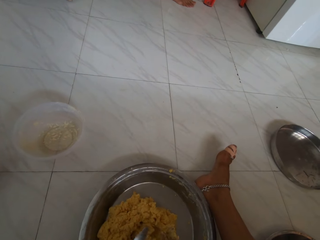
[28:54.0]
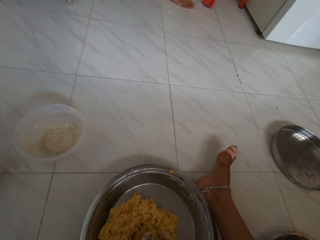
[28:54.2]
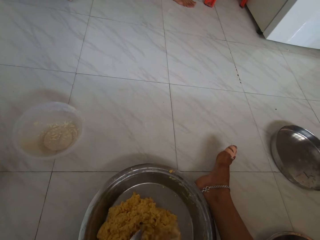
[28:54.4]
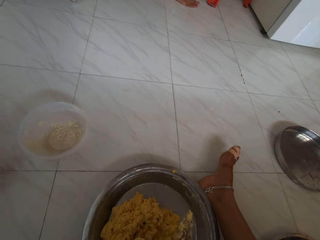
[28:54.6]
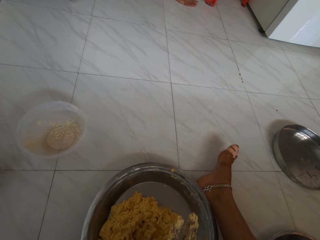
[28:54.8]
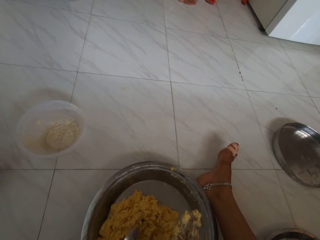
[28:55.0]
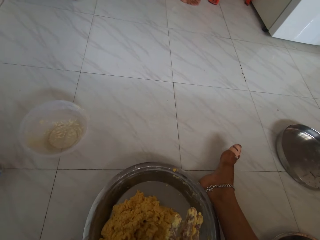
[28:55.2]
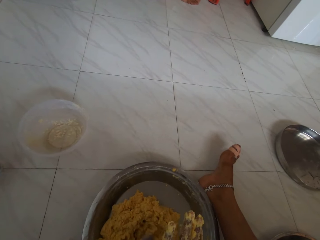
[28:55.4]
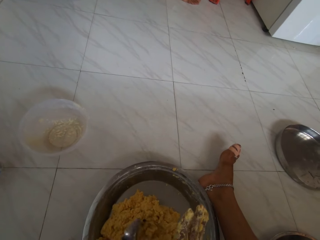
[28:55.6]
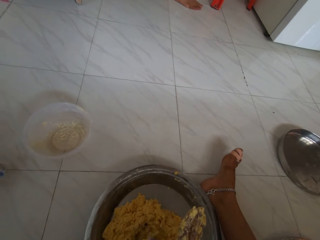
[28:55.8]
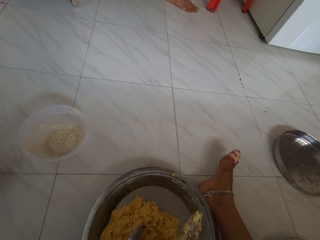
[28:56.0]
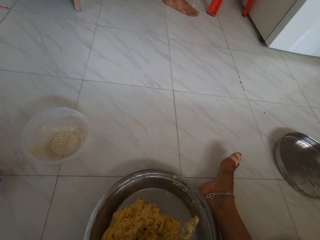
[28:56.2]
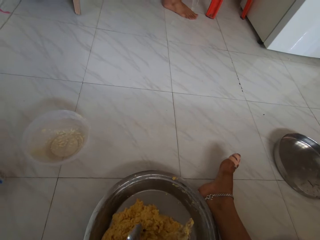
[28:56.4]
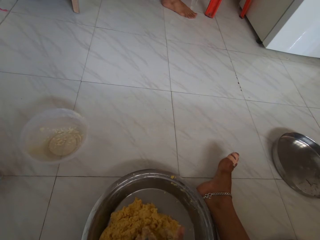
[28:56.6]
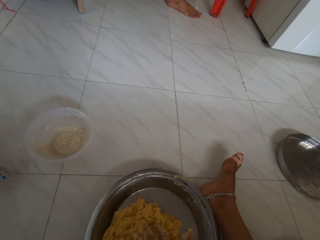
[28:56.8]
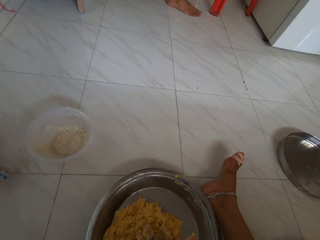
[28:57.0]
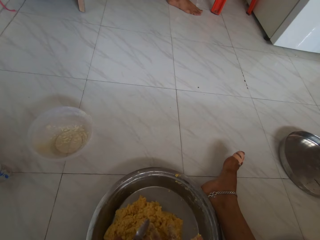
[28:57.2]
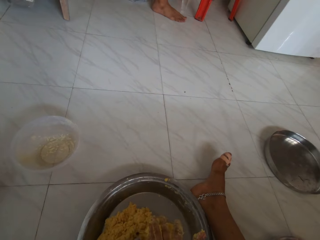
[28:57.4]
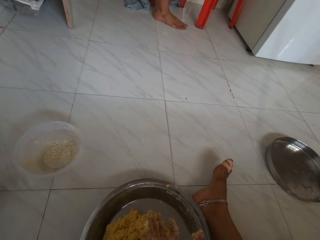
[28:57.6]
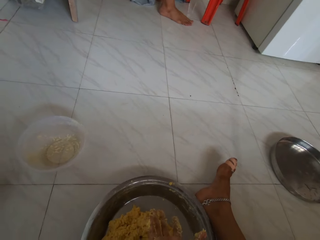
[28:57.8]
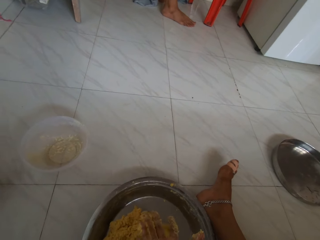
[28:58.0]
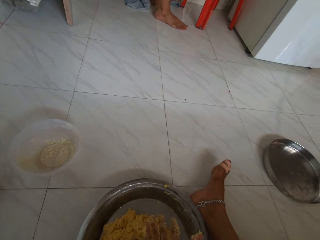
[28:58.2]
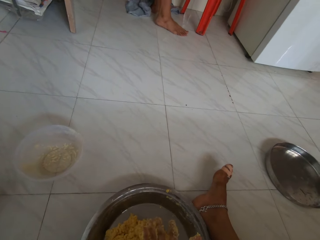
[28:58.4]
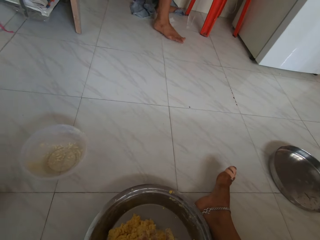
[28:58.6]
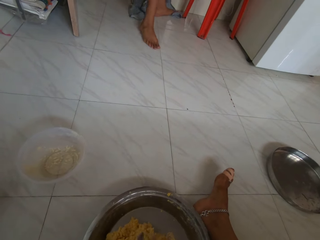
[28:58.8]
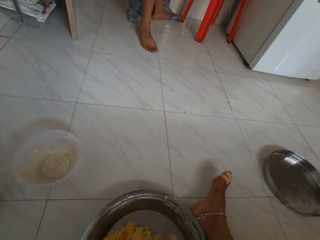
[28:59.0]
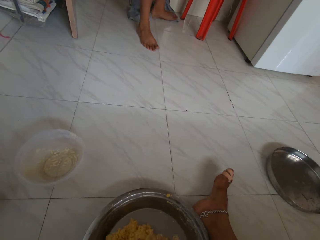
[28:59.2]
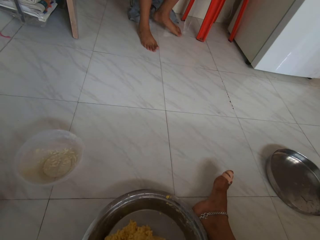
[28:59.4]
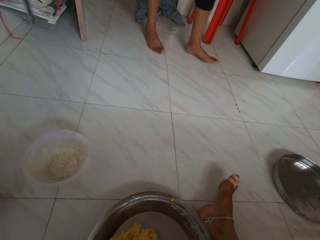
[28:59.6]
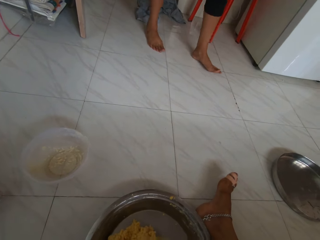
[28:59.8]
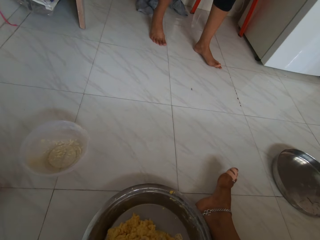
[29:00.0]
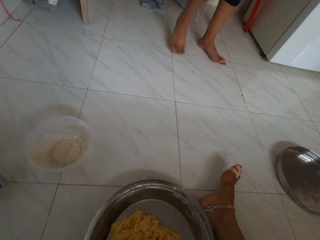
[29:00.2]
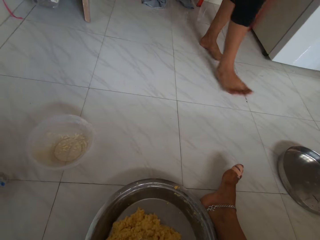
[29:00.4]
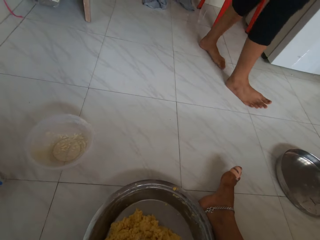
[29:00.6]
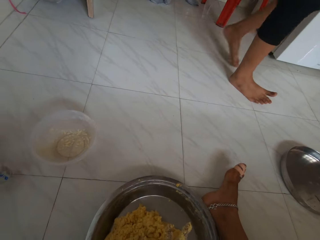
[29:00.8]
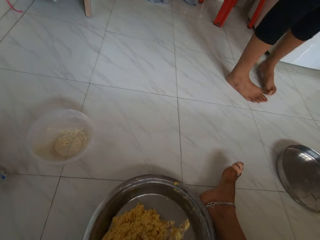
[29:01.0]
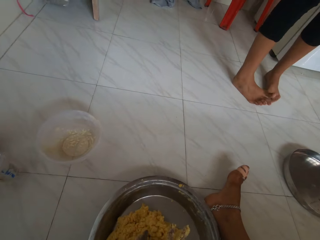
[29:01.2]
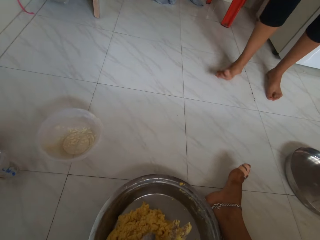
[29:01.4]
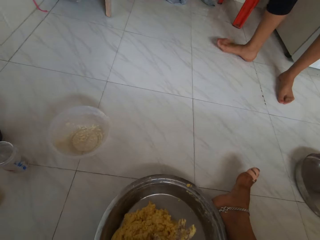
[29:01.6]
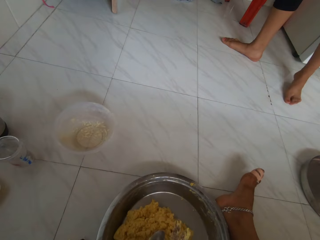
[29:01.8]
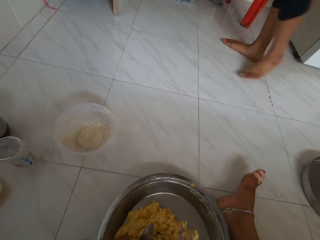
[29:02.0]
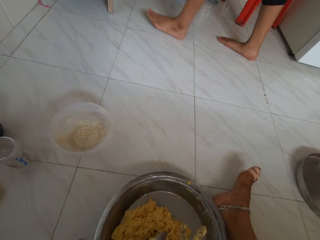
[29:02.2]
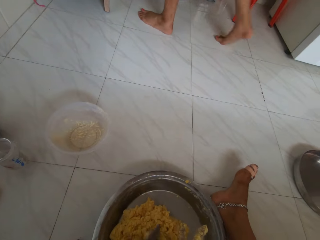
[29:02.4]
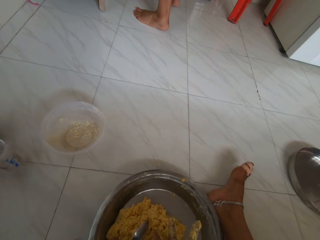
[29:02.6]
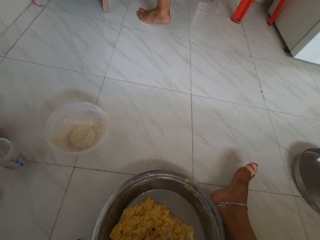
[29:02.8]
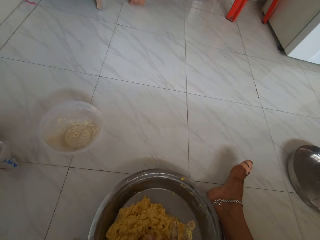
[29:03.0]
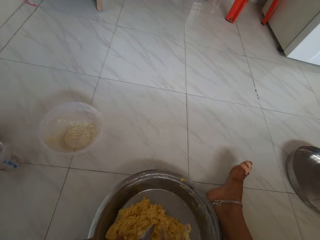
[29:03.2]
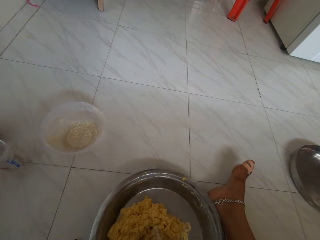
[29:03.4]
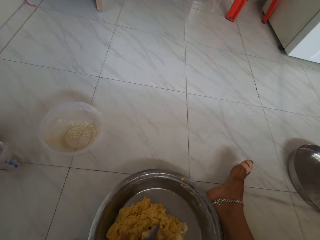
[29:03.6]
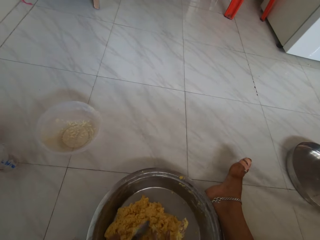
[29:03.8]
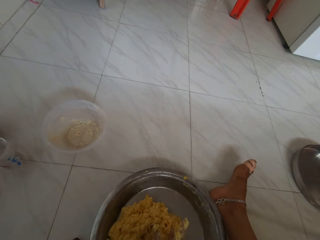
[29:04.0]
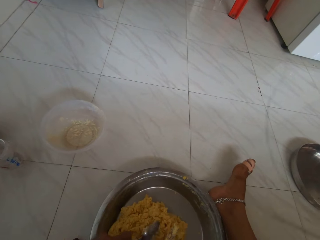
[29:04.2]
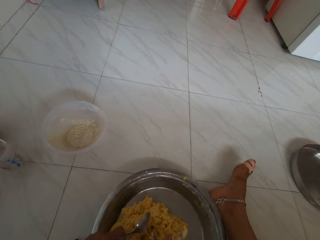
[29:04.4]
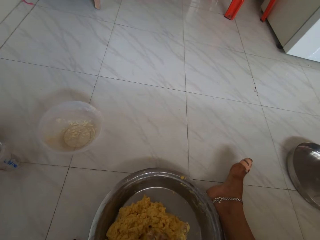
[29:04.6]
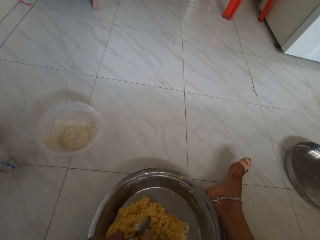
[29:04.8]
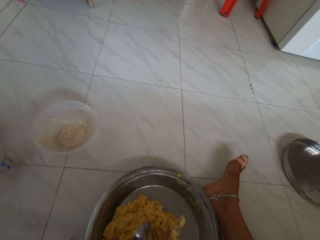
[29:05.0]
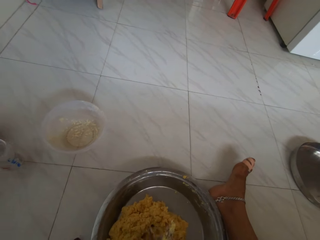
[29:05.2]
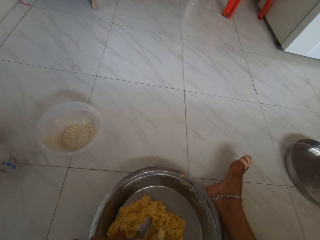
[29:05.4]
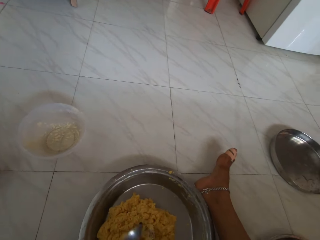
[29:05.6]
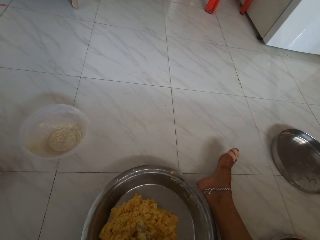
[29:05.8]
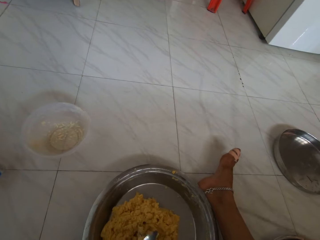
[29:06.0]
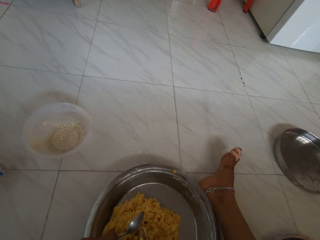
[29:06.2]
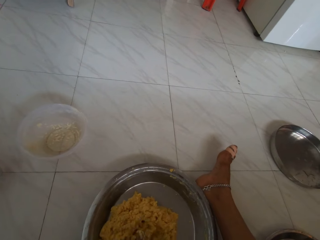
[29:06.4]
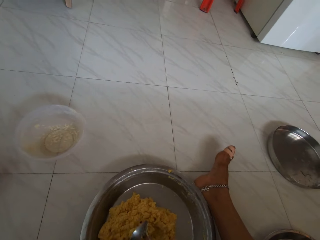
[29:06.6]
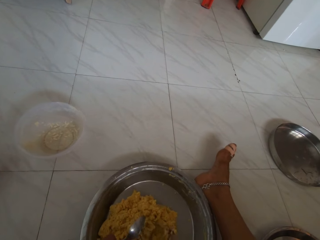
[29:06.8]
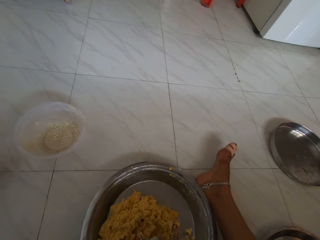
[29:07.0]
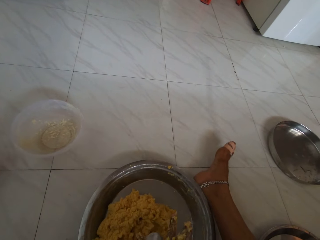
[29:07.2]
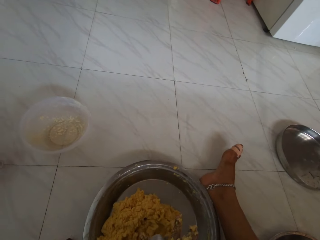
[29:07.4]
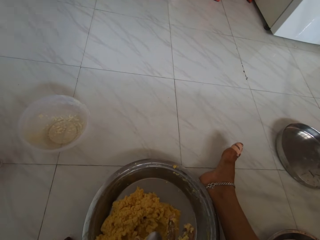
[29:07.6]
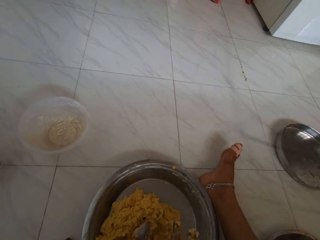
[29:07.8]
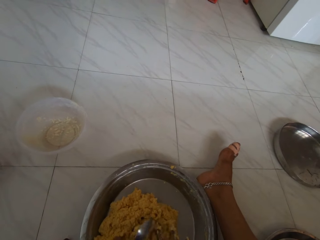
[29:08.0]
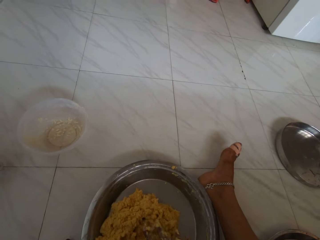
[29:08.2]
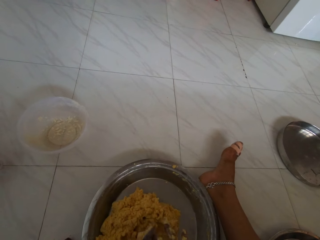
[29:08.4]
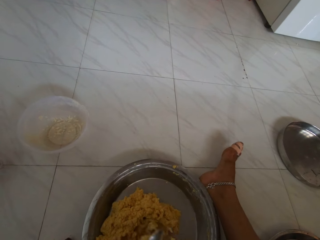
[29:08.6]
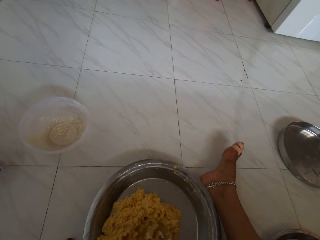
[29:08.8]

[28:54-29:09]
A person converses with the camera wearer. The person walks around the kitchen. The camera wearer scrapes dough from the hand with the spoon. The person walks out of the kitchen. The camera wearer scrapes dough from the hand with the spoon.

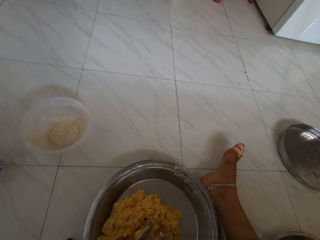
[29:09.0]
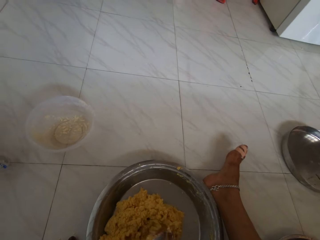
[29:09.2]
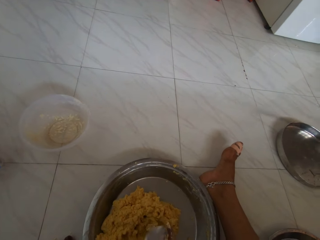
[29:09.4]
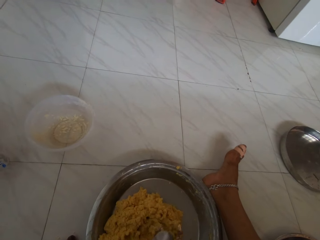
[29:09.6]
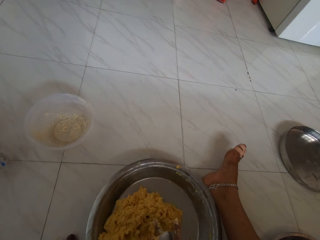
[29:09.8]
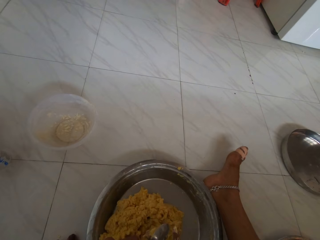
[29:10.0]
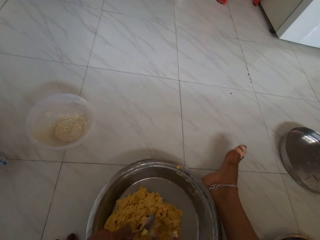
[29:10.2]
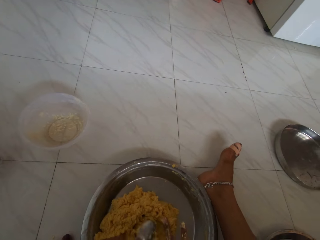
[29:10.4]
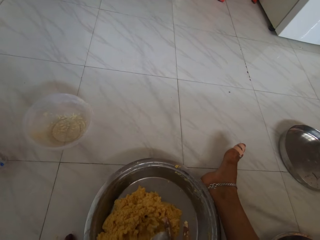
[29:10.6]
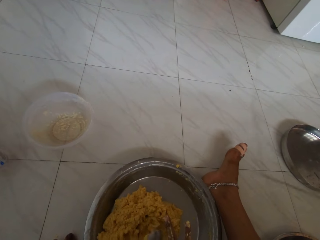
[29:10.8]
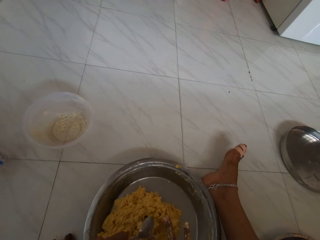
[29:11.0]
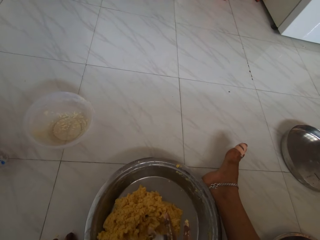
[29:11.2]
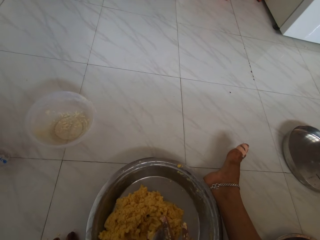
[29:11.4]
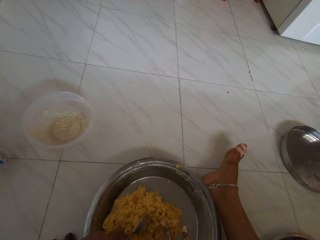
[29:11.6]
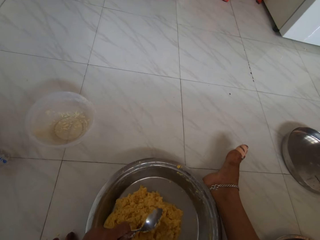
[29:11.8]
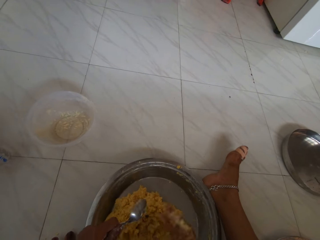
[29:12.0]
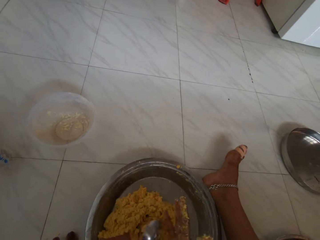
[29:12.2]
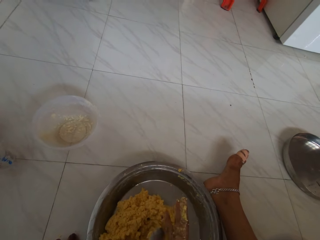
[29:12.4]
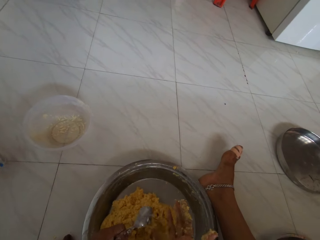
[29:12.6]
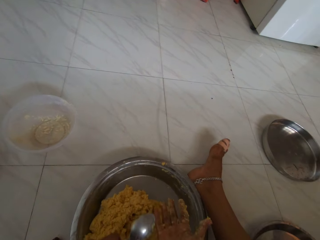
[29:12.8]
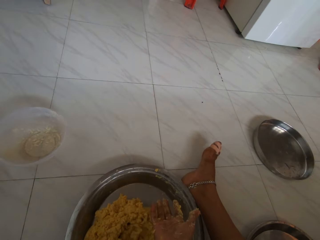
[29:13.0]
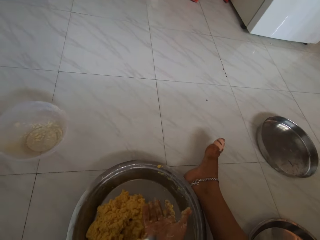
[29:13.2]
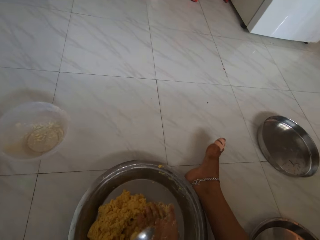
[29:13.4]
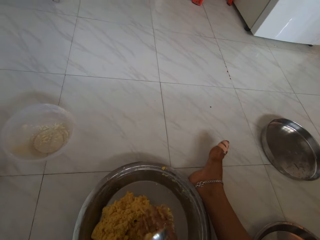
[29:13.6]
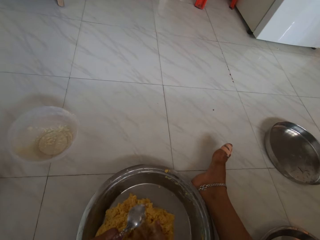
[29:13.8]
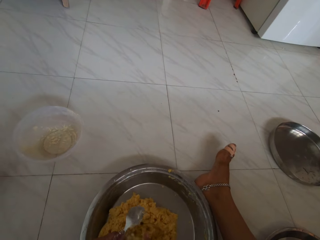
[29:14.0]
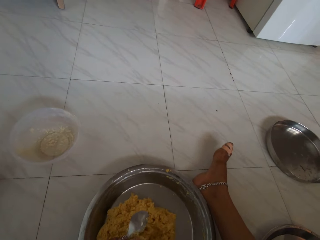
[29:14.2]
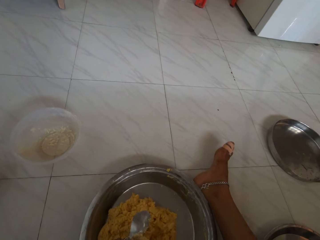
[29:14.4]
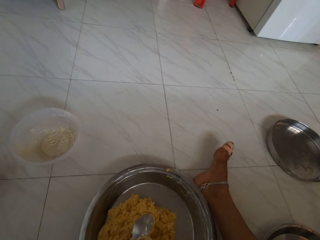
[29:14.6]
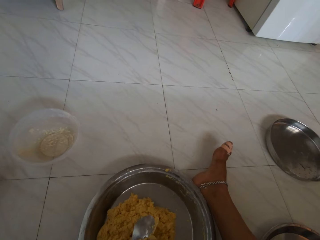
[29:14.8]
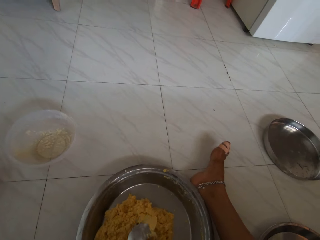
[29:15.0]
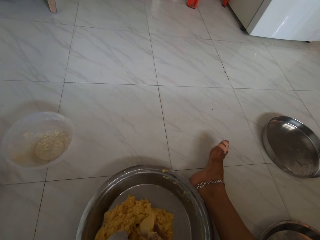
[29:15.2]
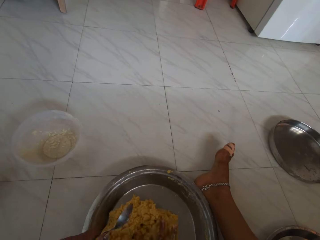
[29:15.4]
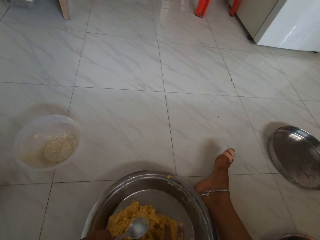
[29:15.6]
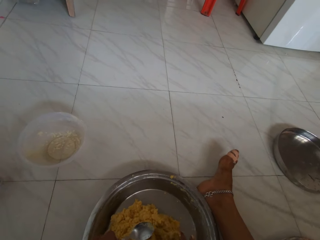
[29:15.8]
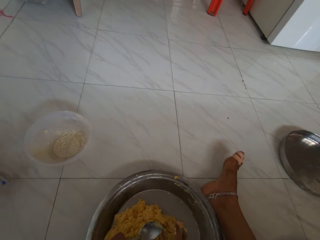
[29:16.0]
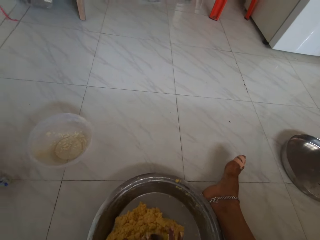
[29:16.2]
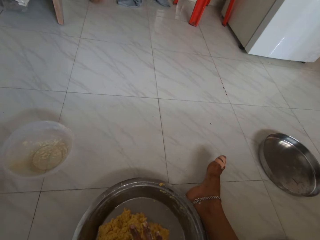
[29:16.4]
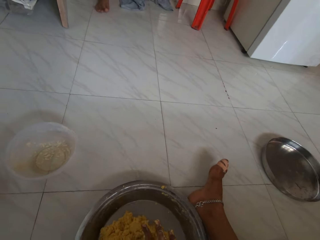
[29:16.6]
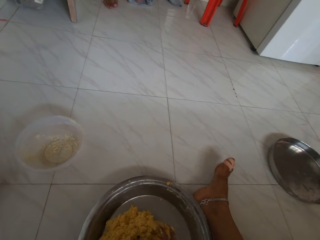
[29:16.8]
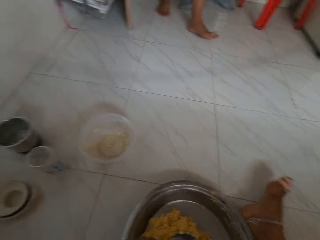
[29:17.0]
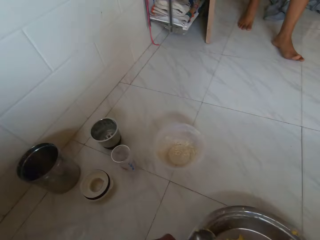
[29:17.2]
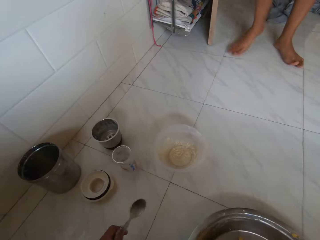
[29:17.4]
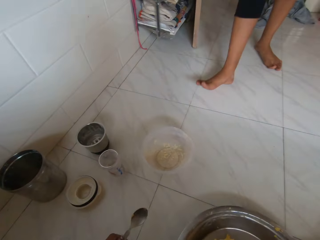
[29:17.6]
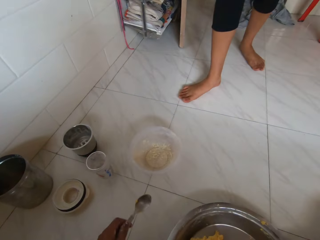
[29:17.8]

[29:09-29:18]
The person walks in the kitchen.
